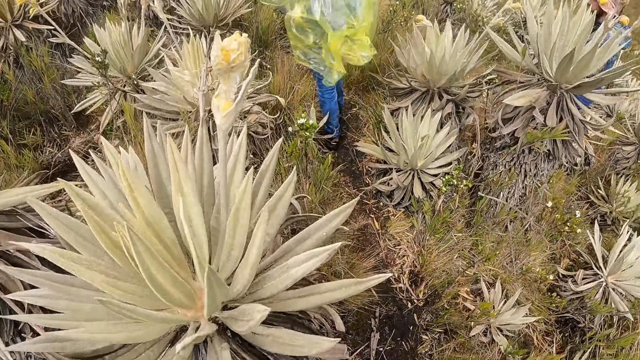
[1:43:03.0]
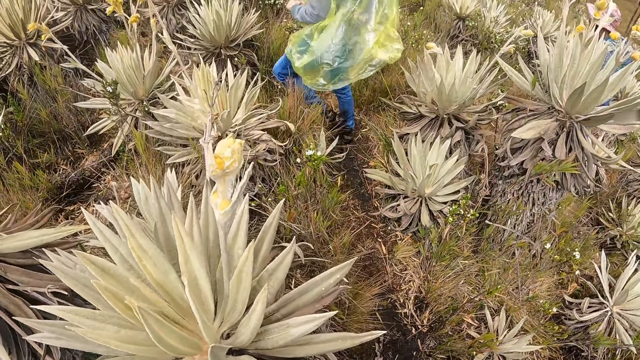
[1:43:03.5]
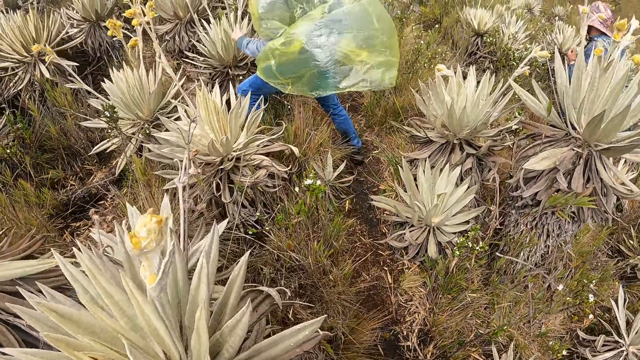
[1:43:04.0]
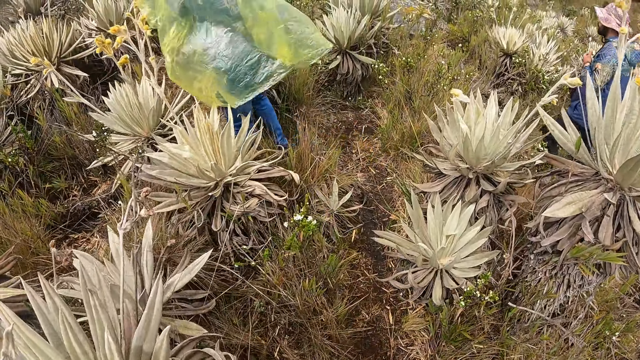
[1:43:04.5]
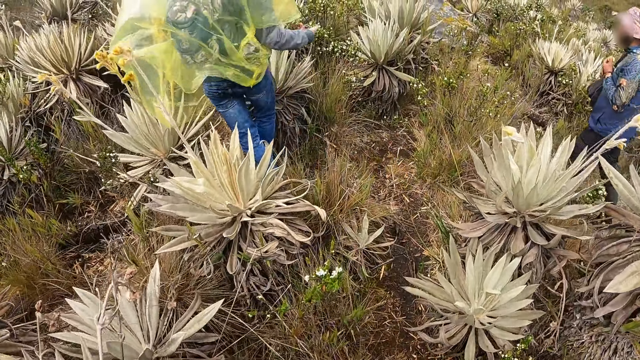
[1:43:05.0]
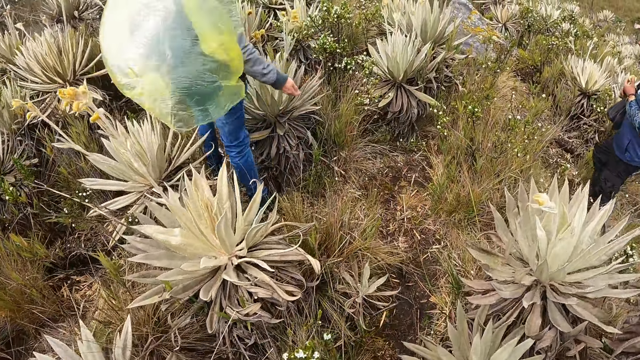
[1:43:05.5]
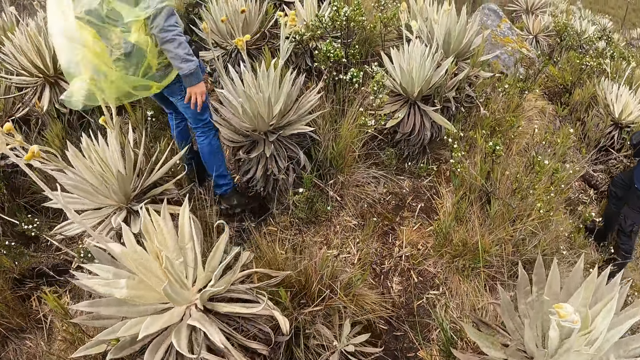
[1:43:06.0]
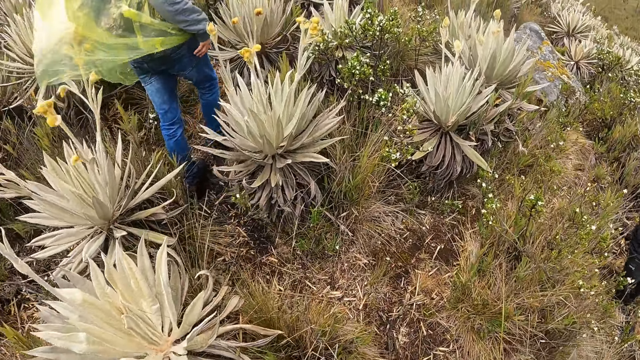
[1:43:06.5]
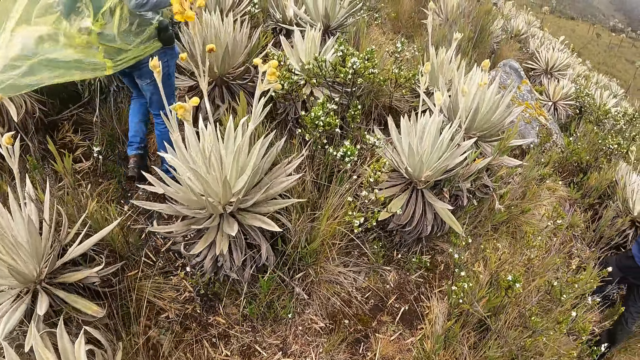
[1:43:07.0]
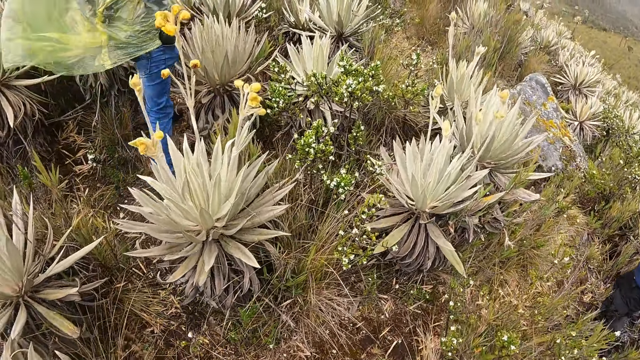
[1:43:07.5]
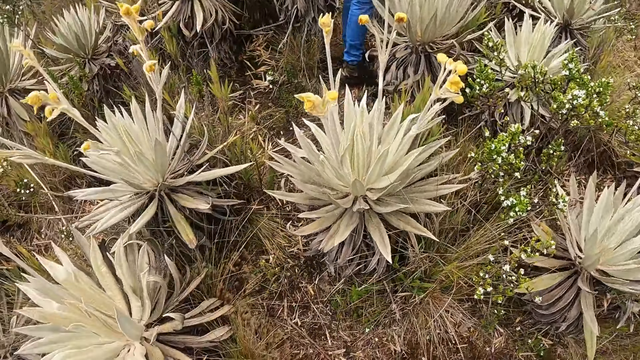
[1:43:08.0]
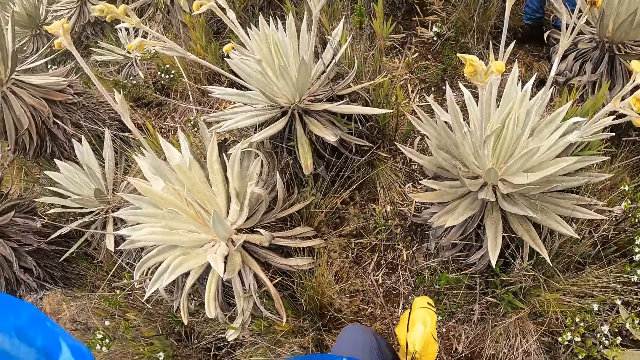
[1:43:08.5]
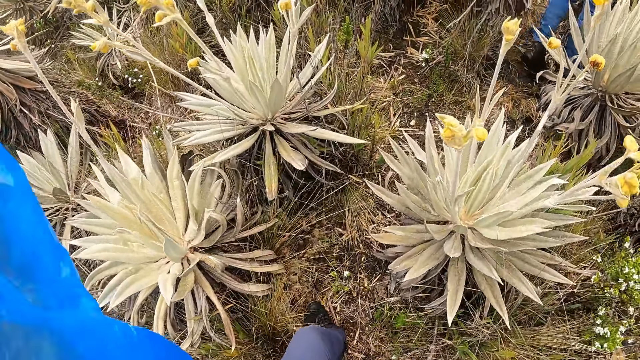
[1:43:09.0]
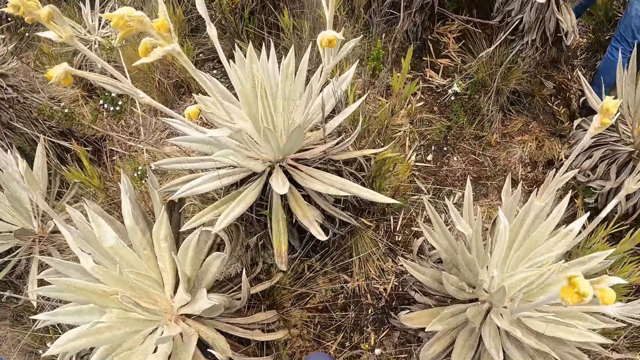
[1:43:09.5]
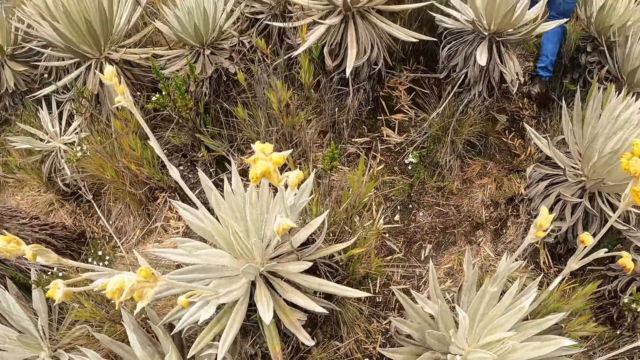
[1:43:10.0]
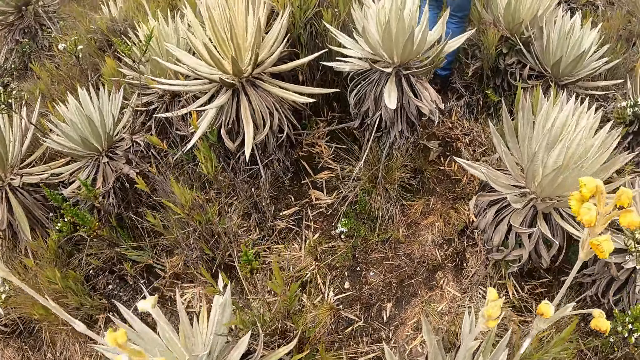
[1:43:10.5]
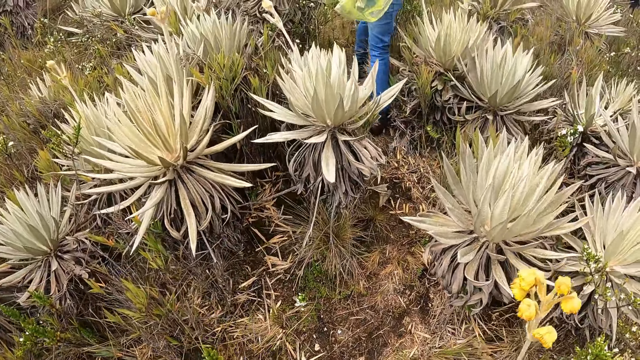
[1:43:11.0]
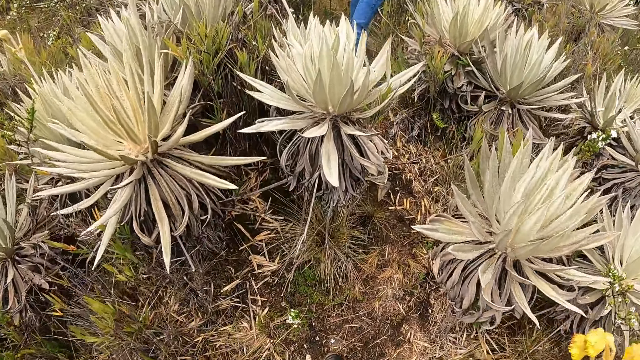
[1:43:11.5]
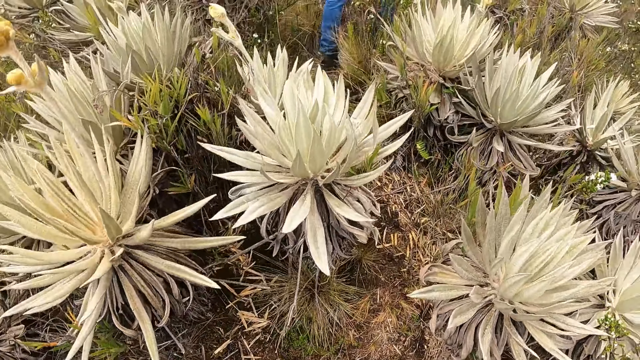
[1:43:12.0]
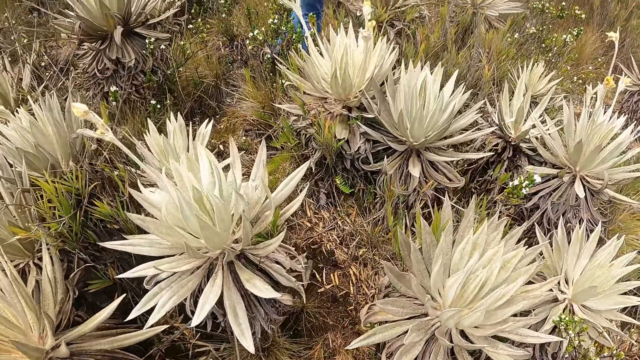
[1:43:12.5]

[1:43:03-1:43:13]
A woman walks. The camera wearer looks around.

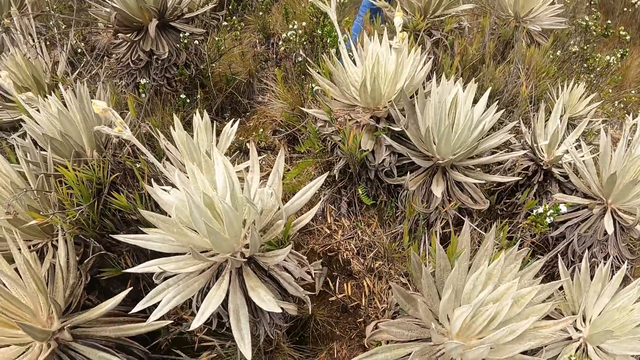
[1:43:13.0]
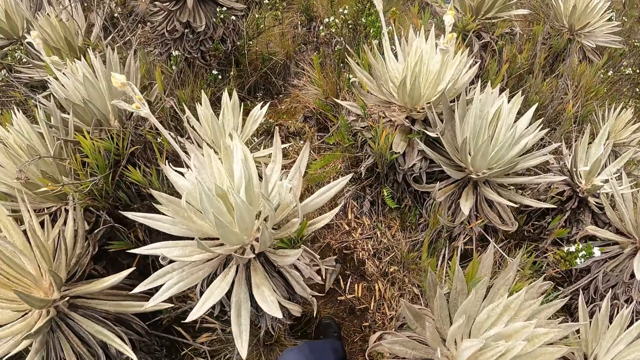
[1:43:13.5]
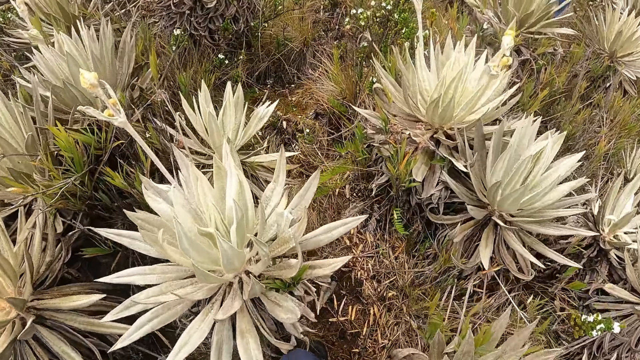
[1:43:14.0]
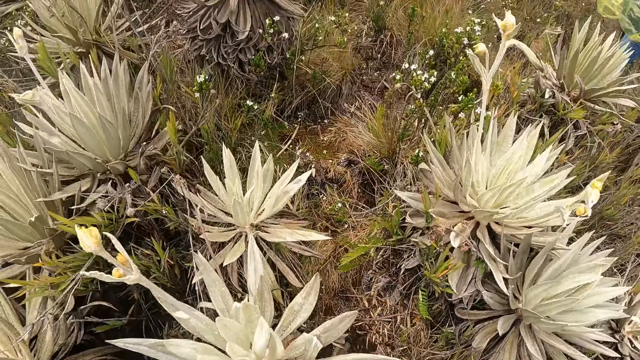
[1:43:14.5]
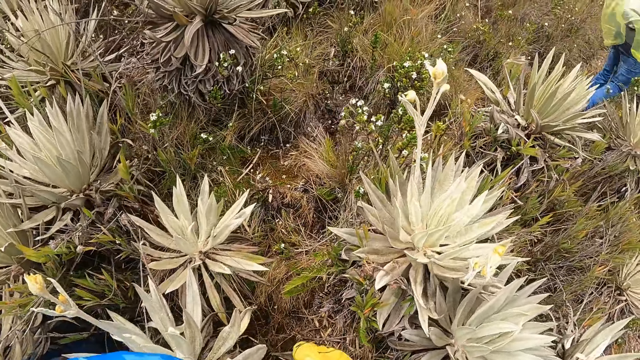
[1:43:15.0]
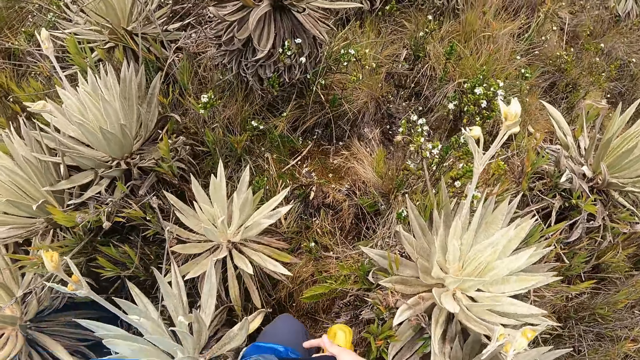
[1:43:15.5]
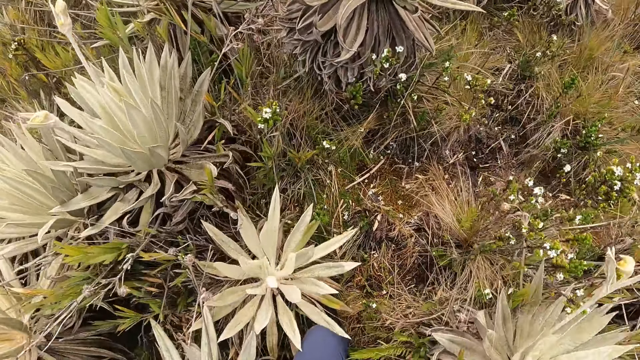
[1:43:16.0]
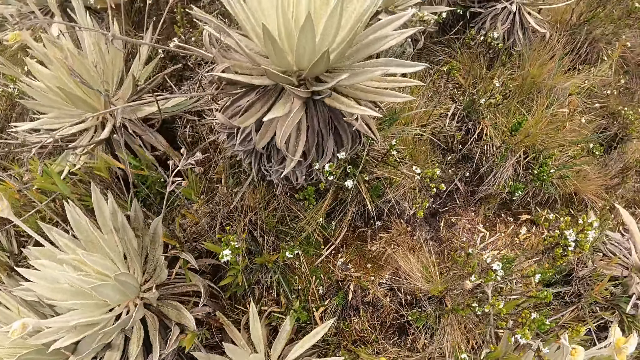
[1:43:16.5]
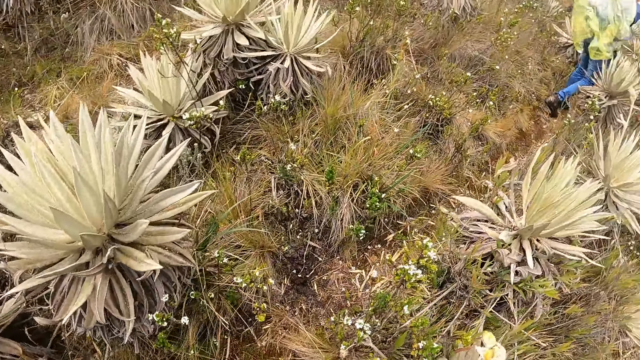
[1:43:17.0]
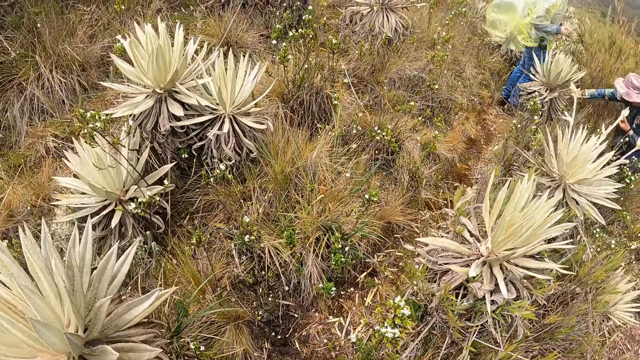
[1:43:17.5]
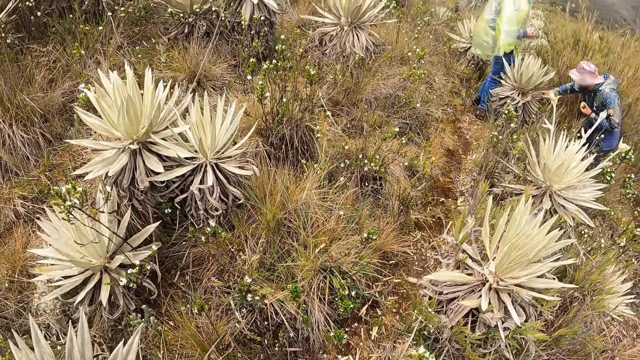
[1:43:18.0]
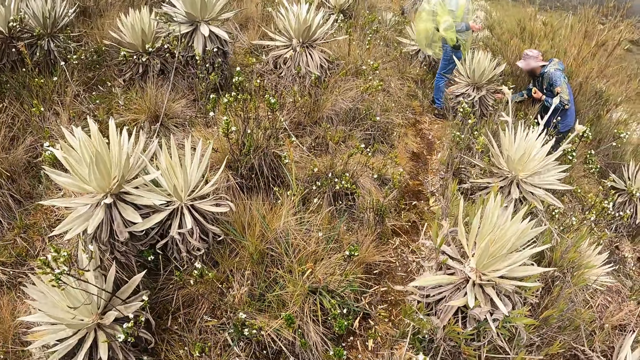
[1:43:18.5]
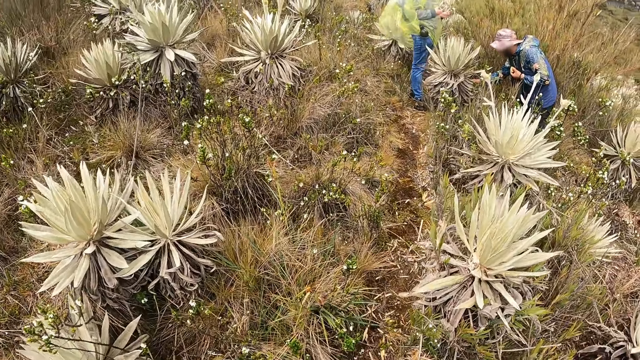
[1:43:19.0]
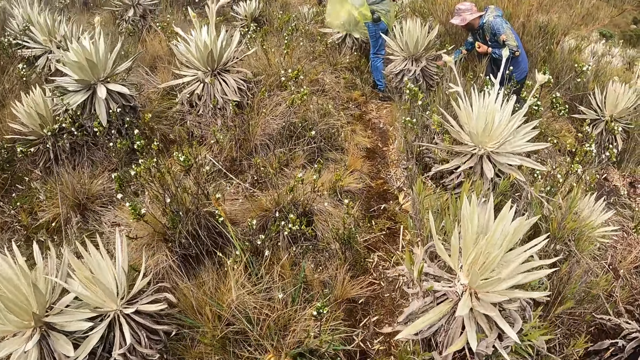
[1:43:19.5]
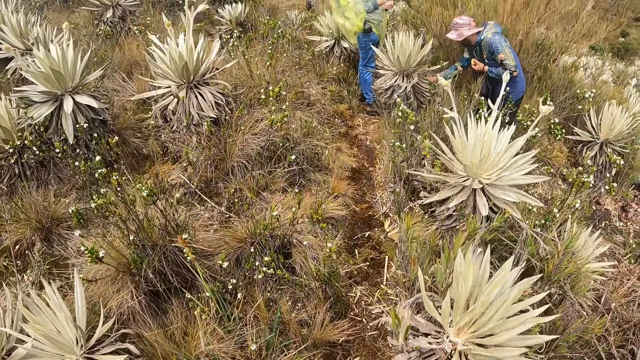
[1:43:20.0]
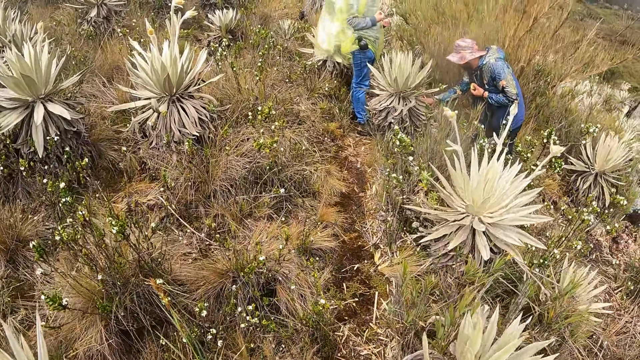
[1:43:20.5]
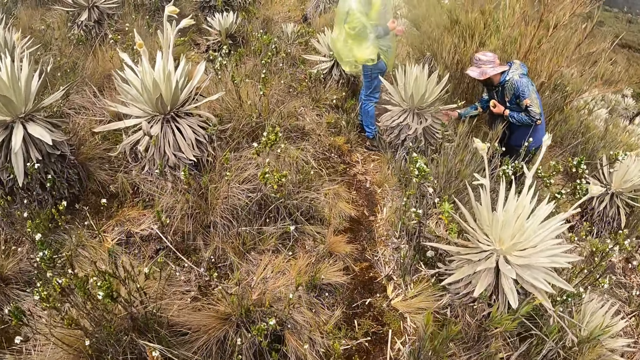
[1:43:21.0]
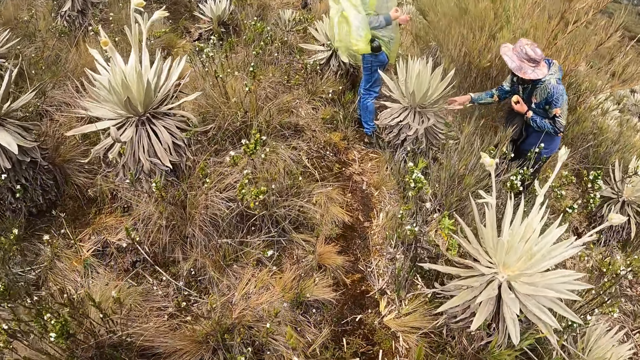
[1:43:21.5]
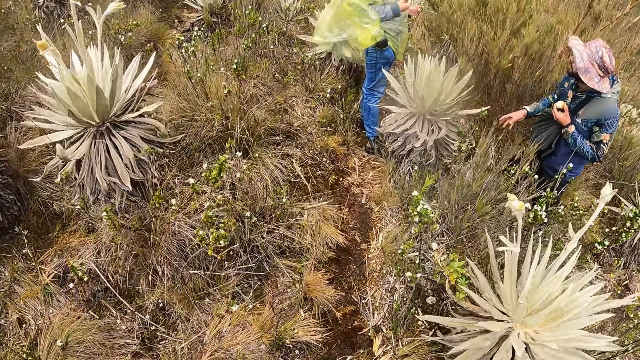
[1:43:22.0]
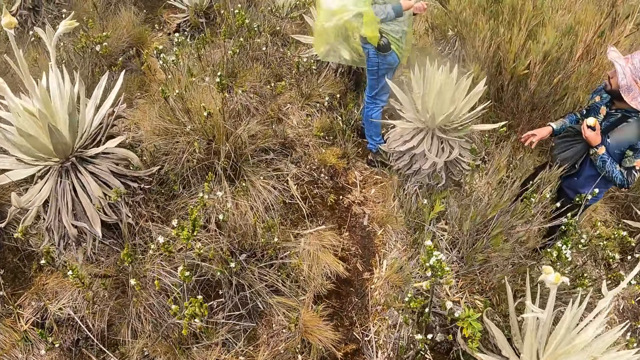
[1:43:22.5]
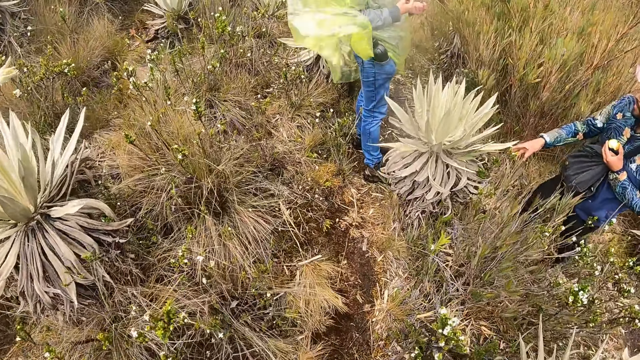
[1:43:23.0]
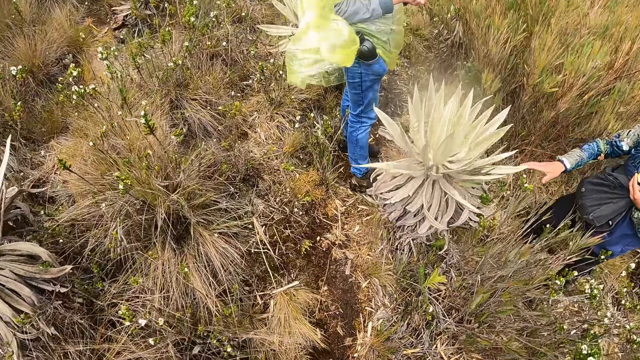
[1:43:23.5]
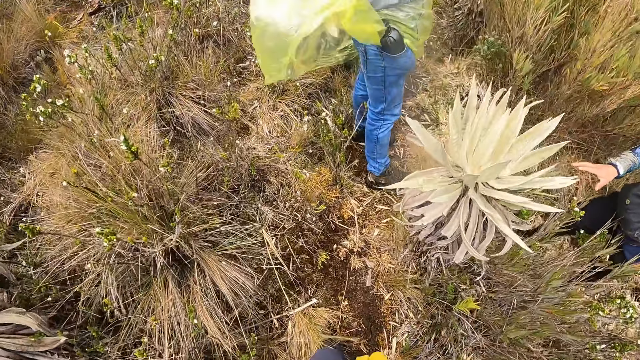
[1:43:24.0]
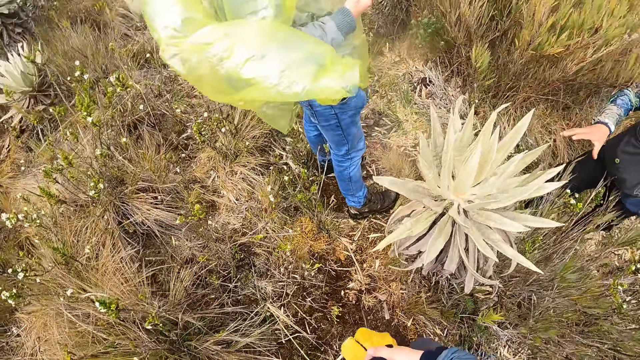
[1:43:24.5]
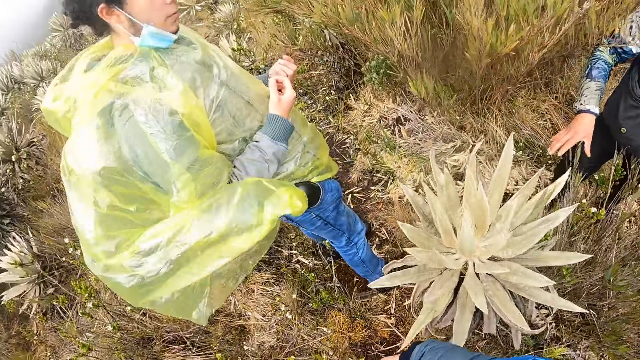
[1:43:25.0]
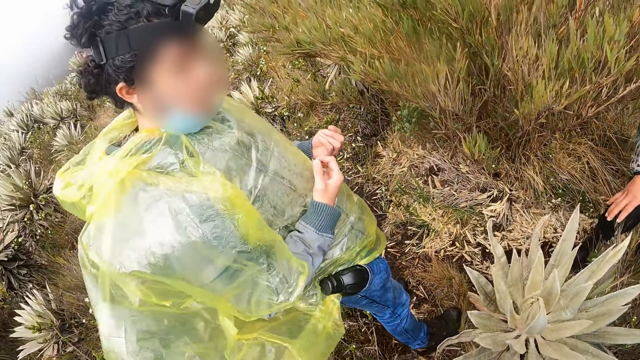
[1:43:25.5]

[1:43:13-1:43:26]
A woman walks. The camera wearer walks. A man touches a Tikumu plant with his right hand. Another man holds a flower. The camera wearer walks. The other man moves his hand.
